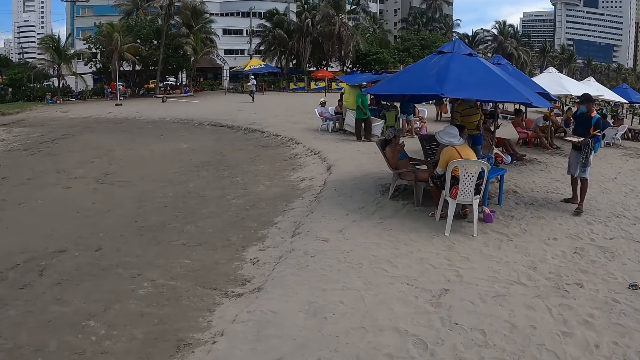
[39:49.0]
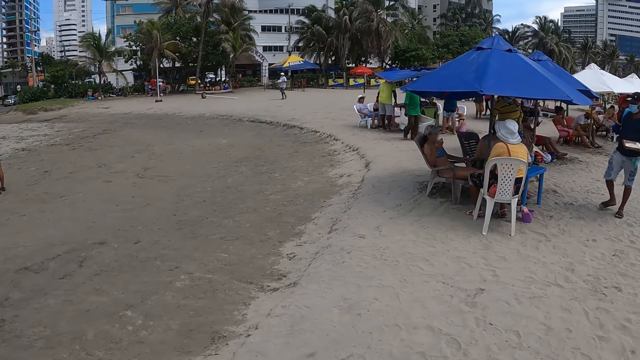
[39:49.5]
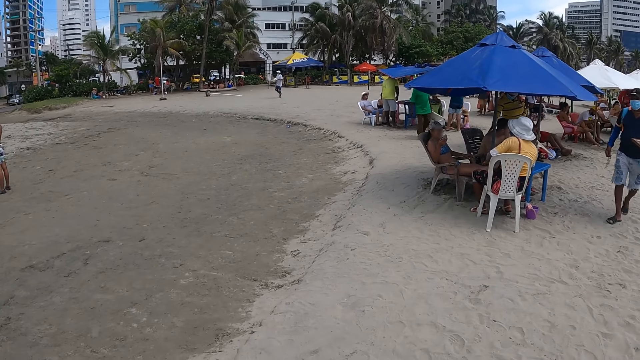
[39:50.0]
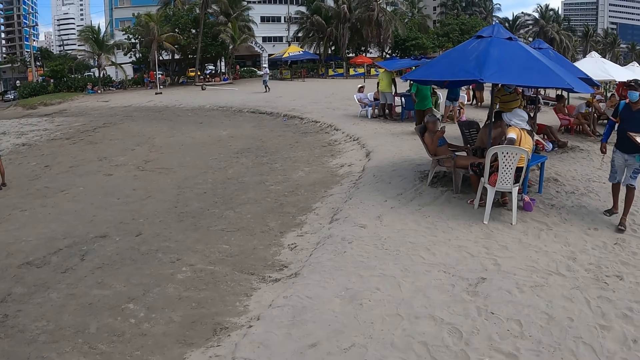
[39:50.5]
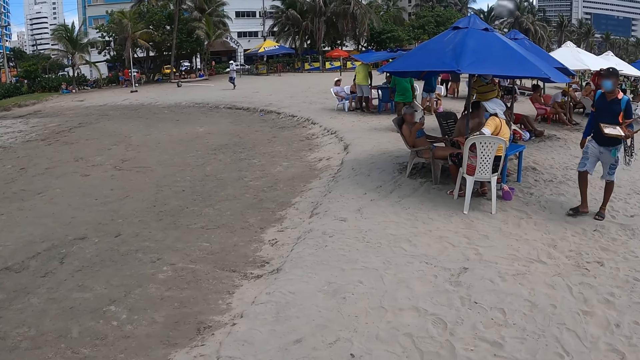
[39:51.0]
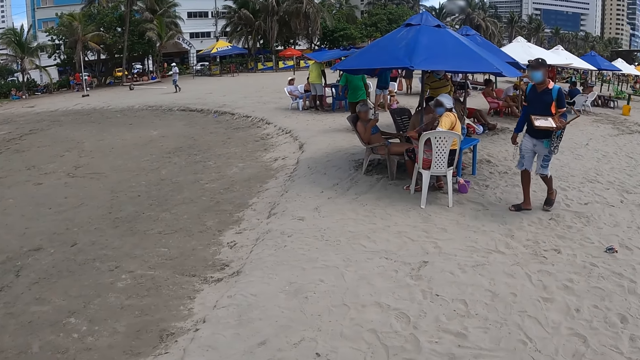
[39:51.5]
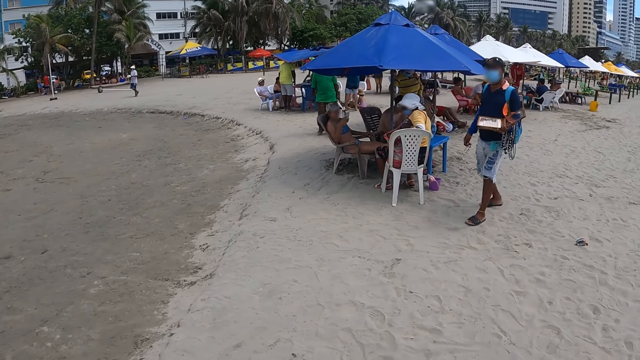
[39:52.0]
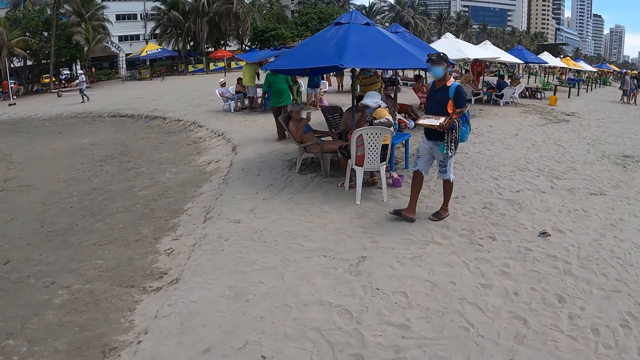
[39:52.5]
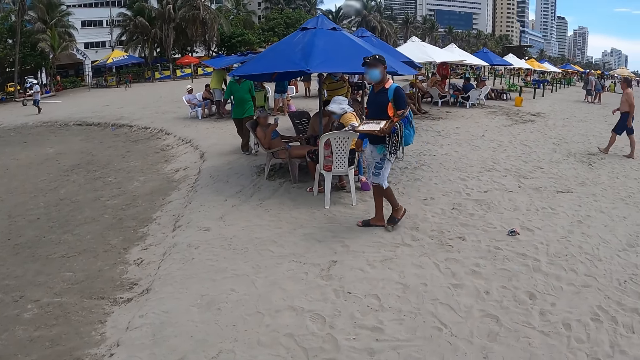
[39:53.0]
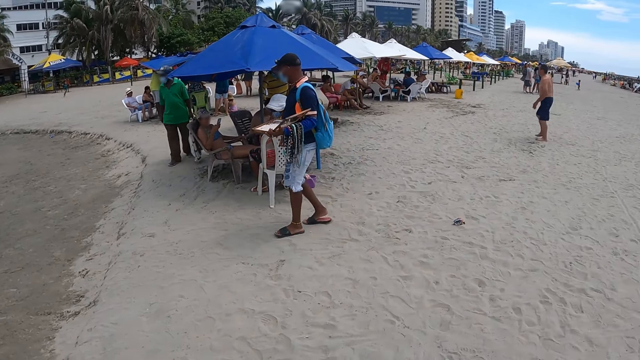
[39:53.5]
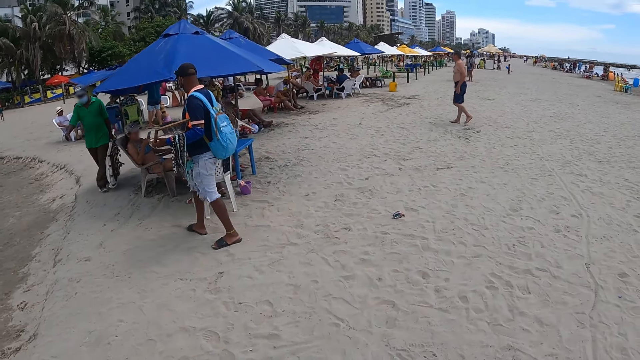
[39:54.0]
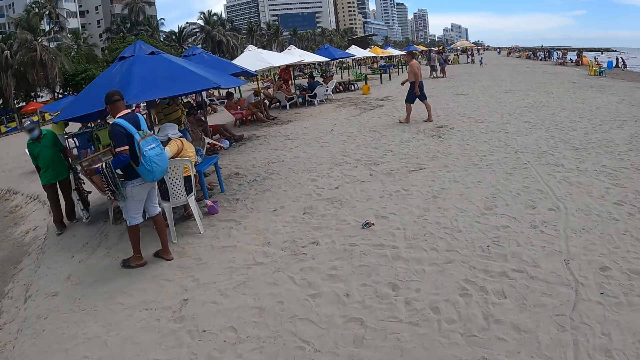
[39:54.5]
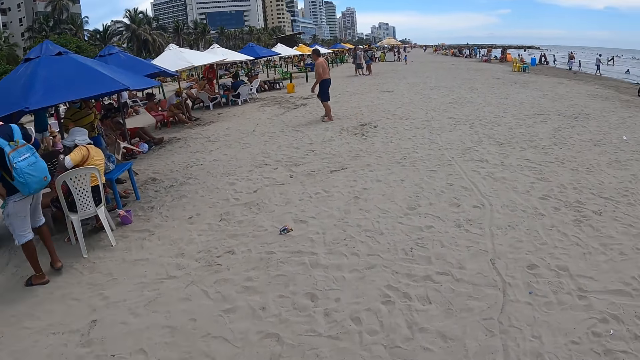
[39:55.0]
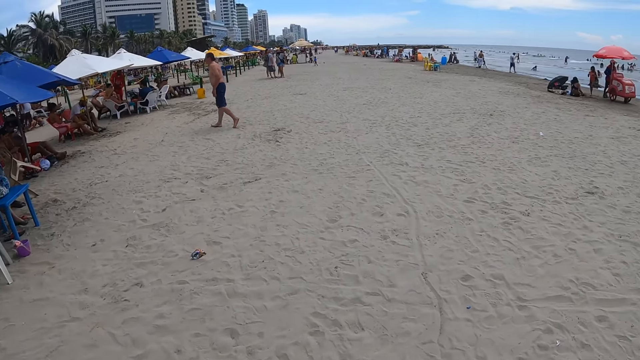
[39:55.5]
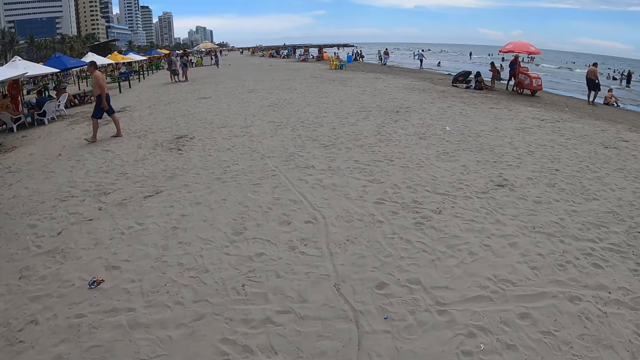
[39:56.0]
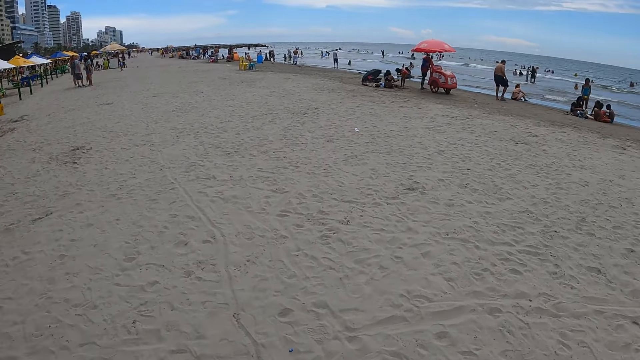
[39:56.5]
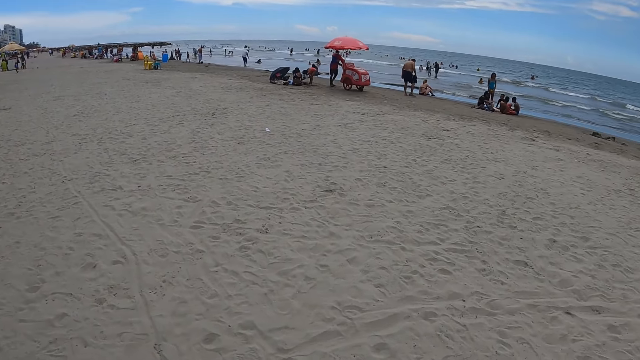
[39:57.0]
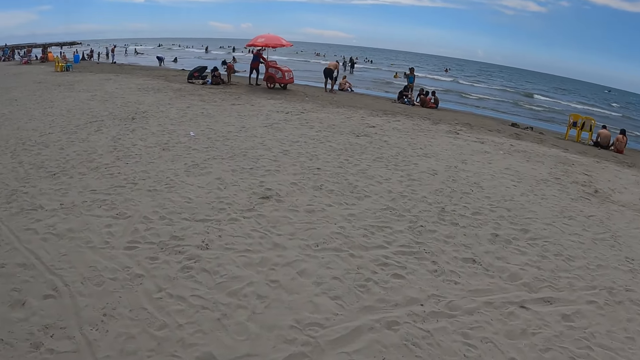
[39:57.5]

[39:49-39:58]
The camera wearer turns around. They look at the road. They turn around. They walk in the beach.

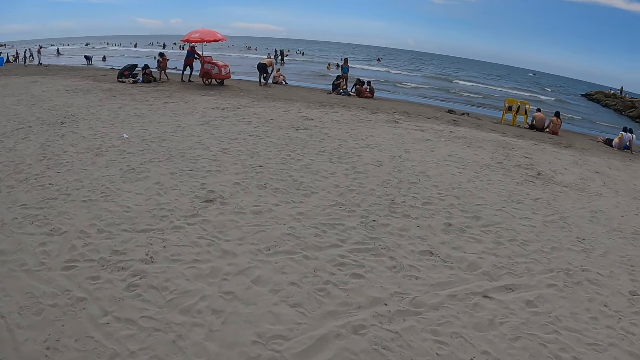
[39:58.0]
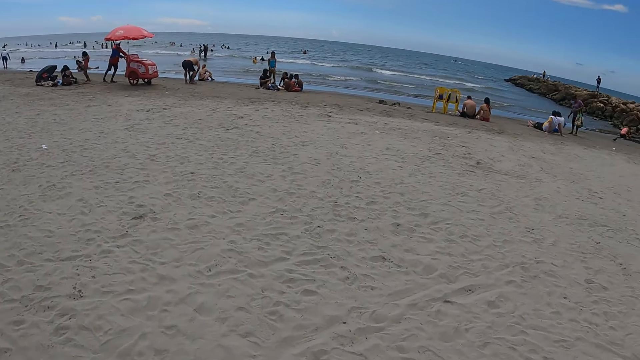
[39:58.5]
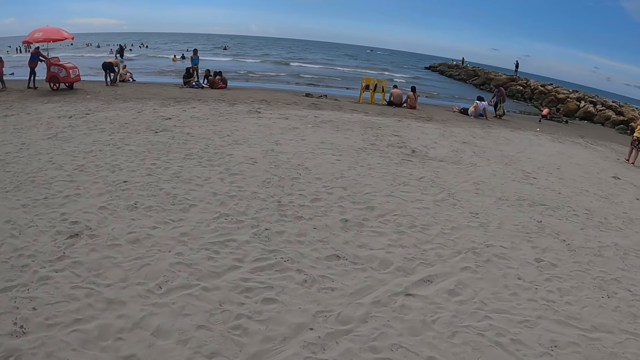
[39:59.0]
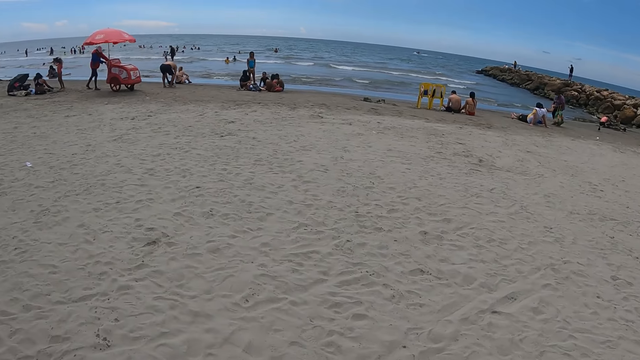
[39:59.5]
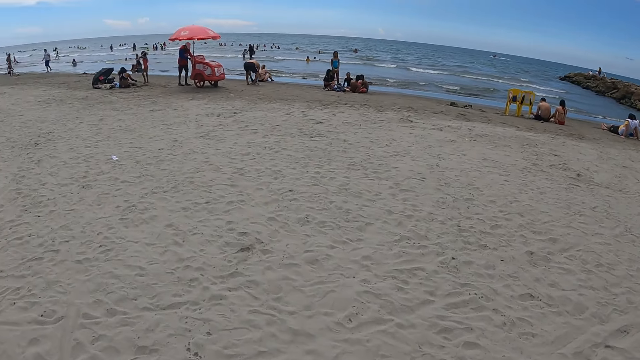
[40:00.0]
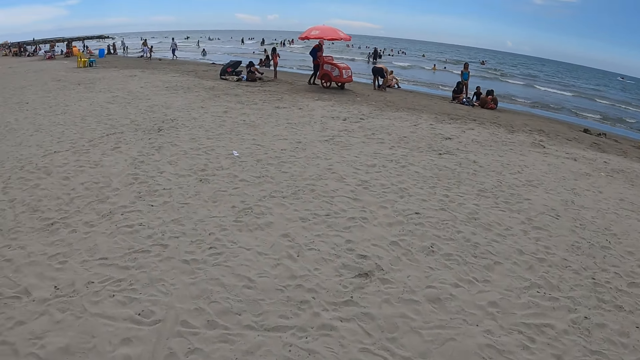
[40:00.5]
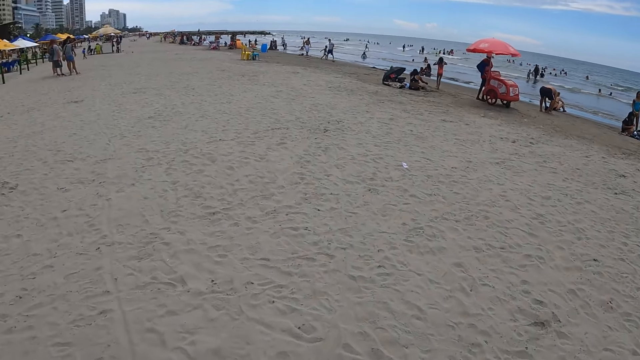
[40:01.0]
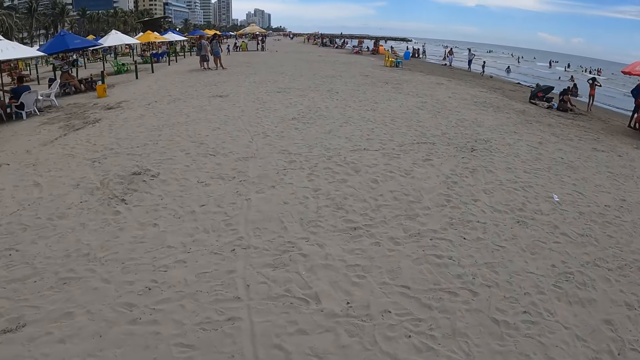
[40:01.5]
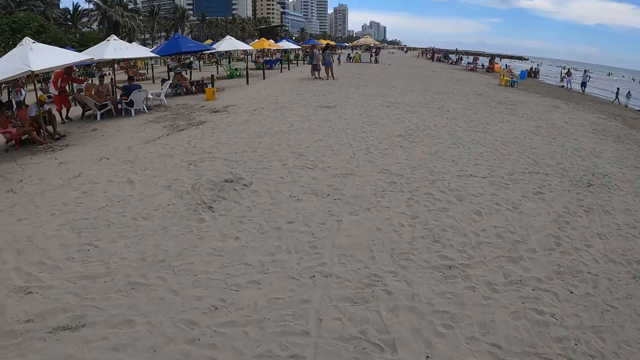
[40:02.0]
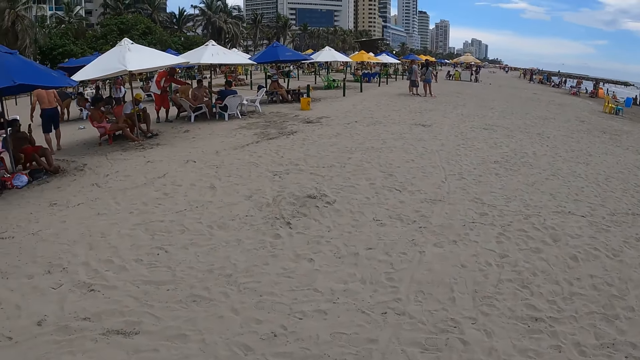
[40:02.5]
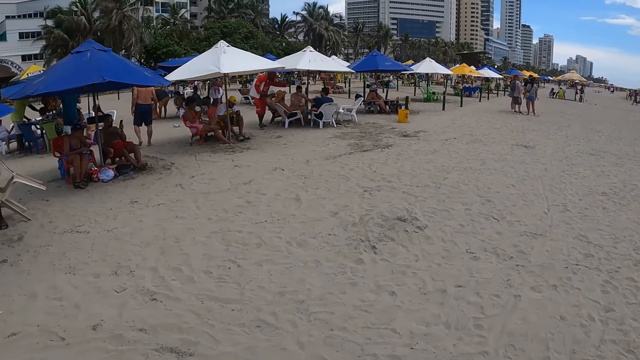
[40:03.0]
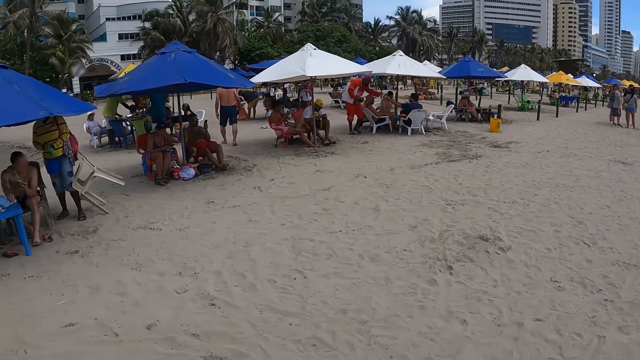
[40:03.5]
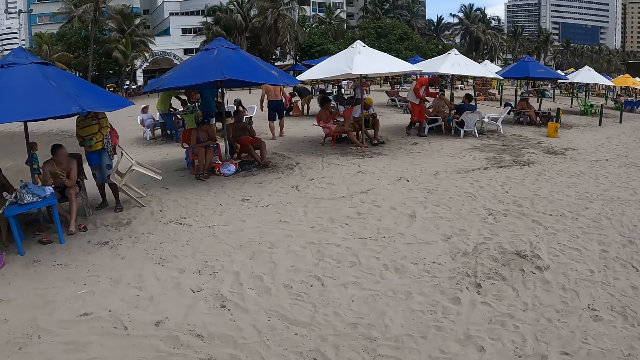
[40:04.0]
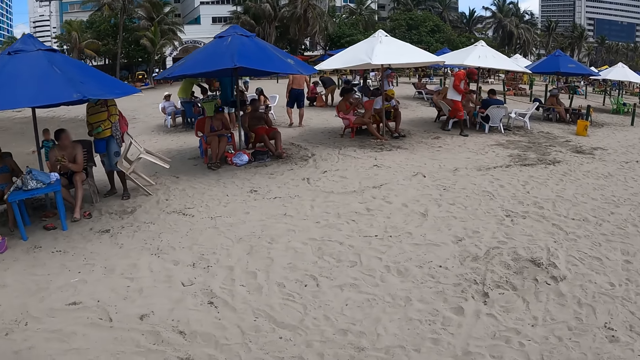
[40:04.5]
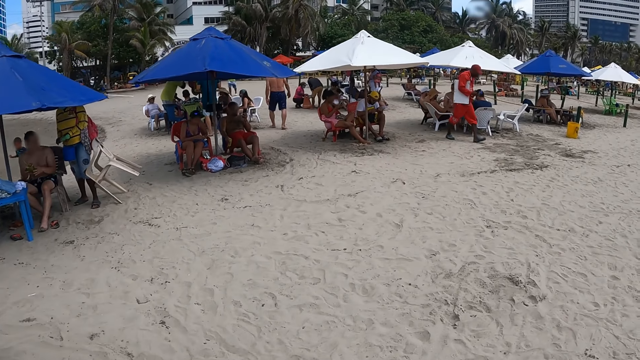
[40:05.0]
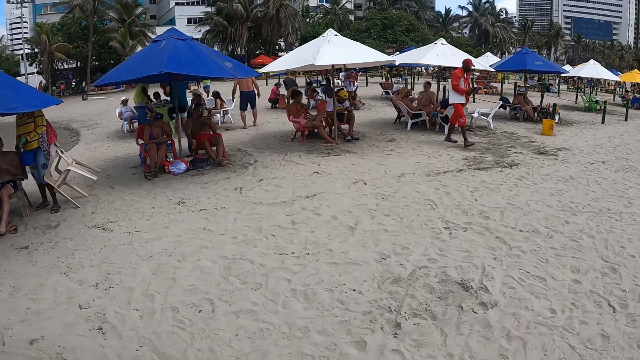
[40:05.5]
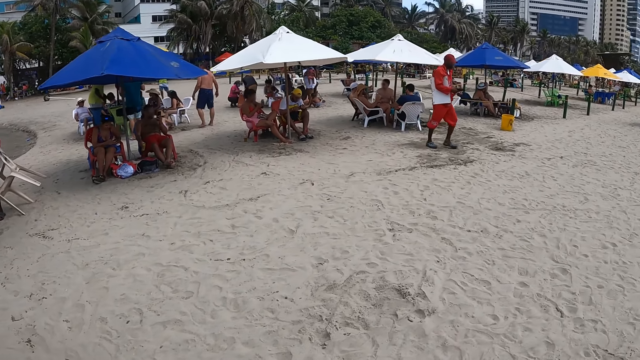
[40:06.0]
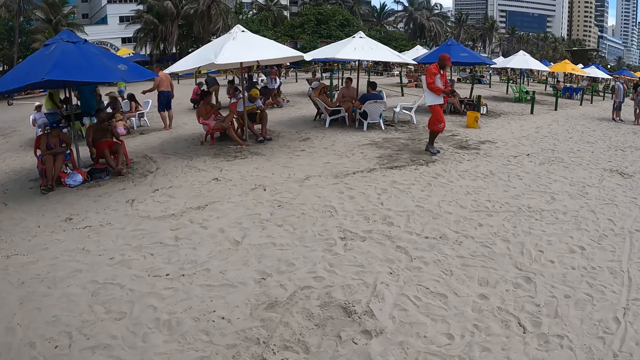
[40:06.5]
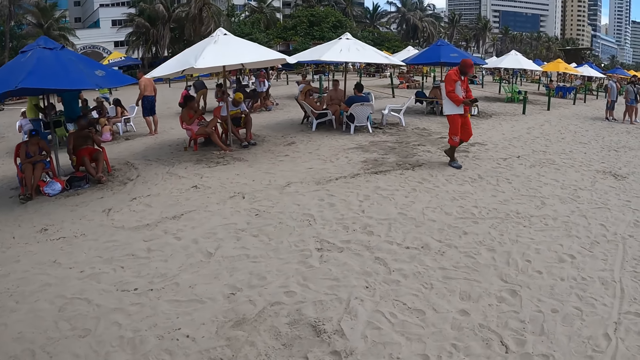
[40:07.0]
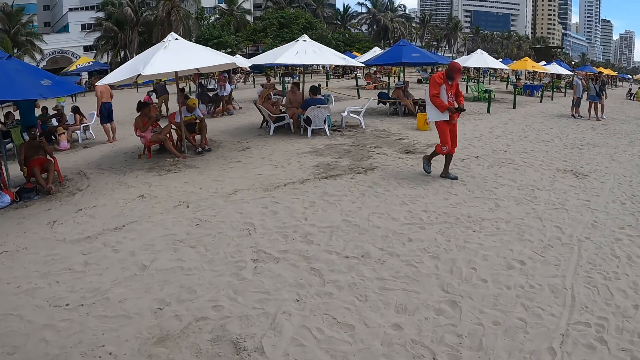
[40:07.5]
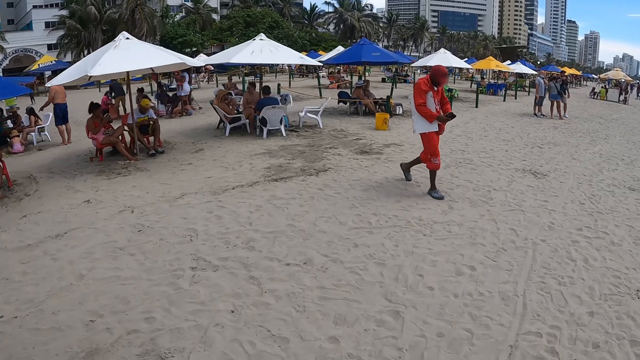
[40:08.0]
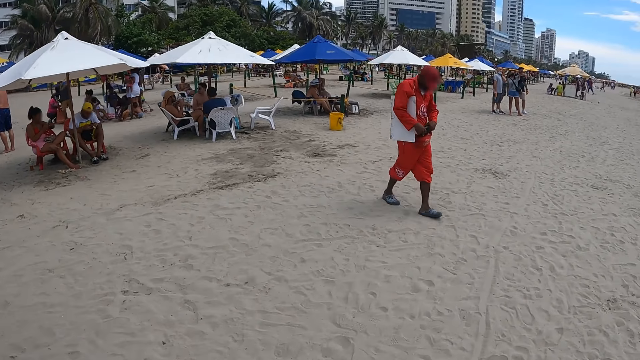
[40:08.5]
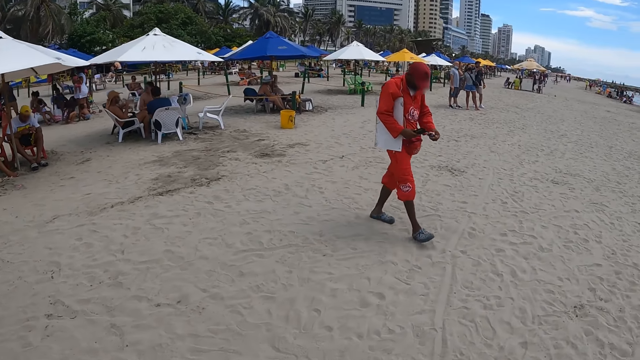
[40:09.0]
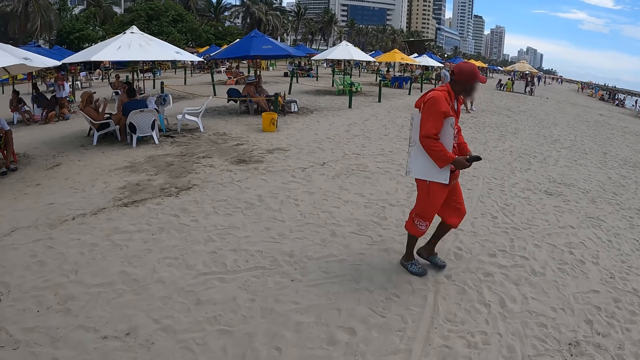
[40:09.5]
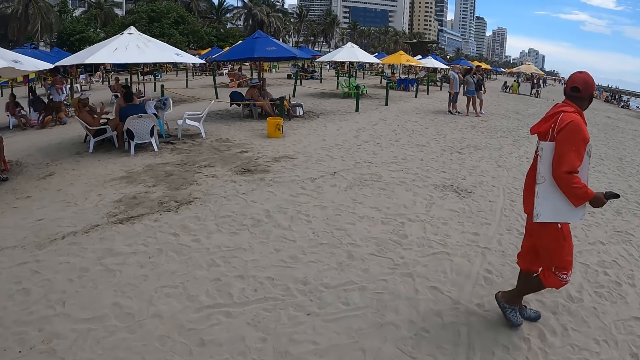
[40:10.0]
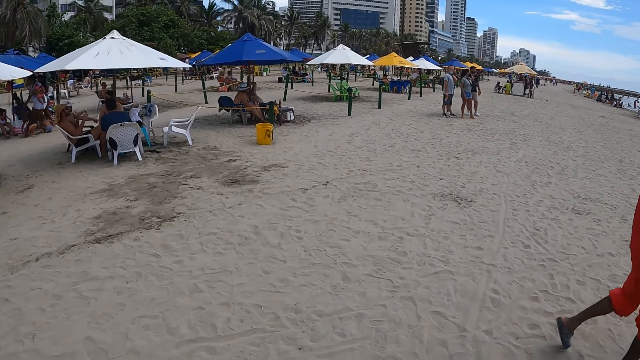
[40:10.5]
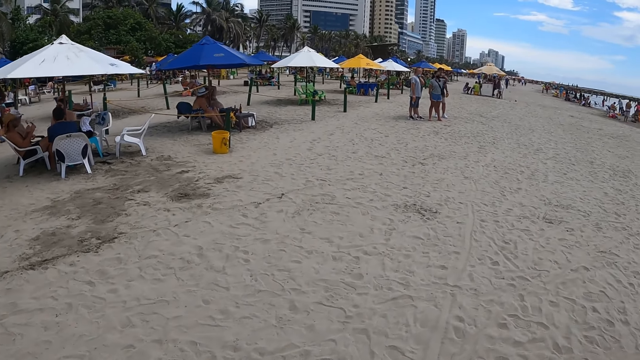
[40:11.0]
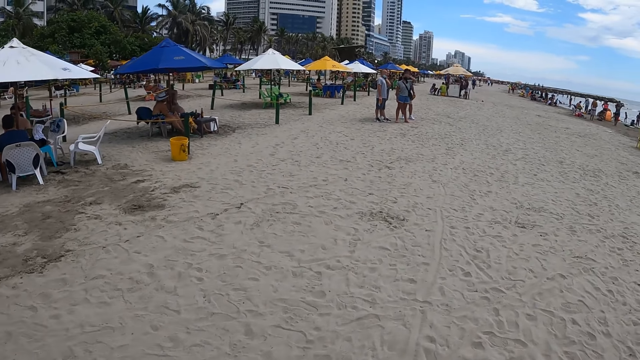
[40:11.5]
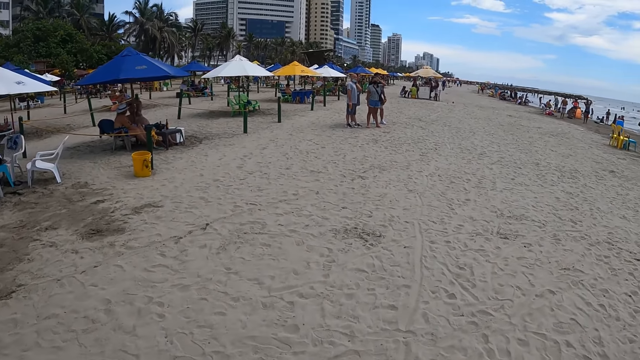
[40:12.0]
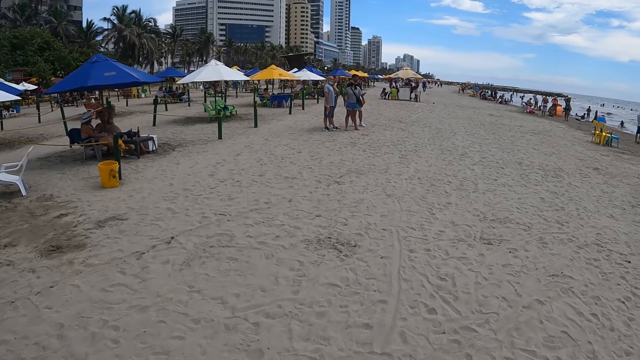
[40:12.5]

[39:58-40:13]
The camera wearer looks around the beach. They walk in the beach. They turn around. They walk in the beach. They look at the people. They walk in the beach.
